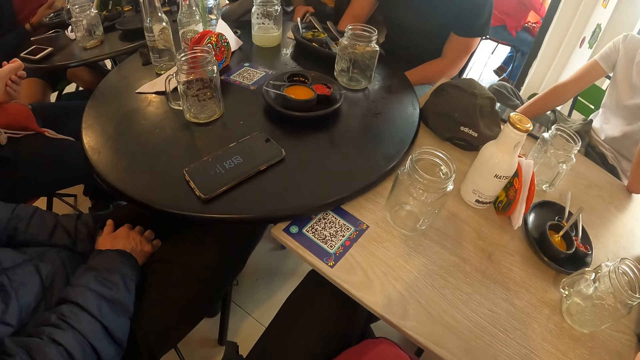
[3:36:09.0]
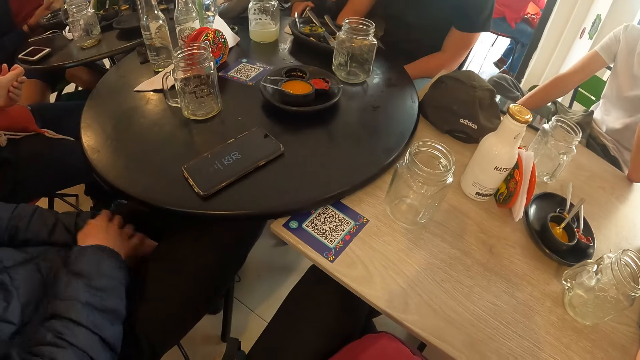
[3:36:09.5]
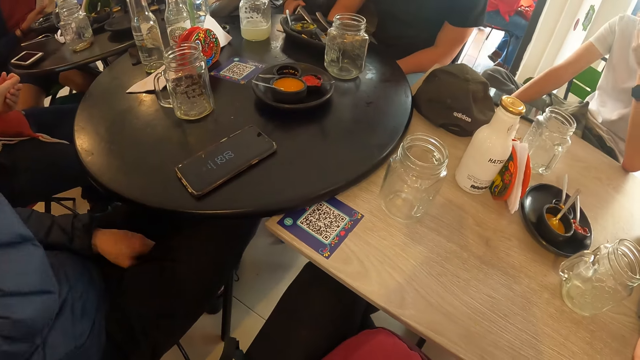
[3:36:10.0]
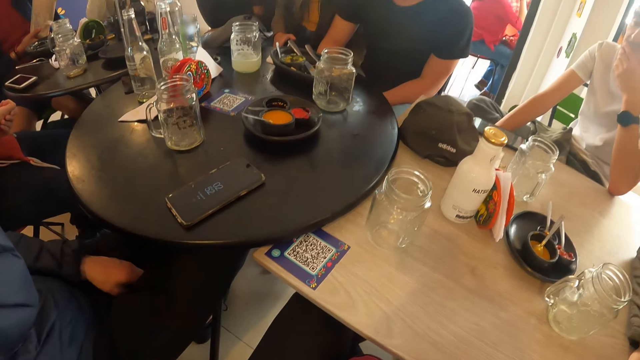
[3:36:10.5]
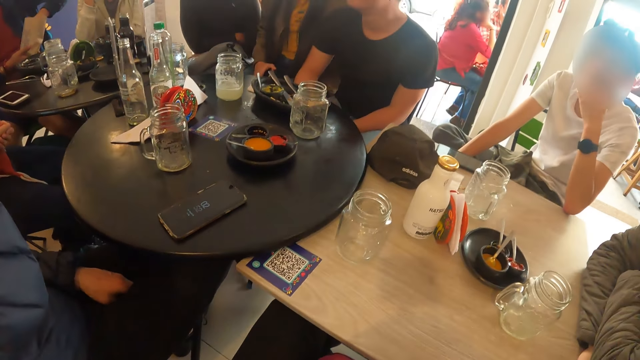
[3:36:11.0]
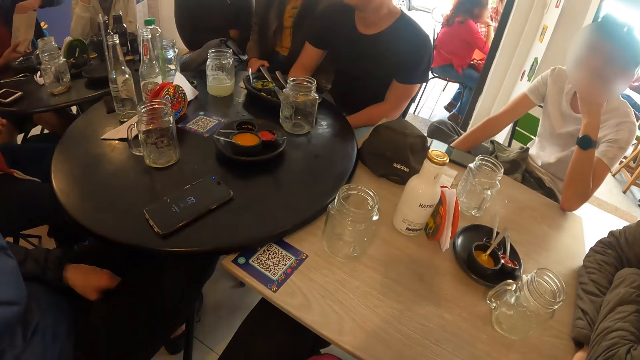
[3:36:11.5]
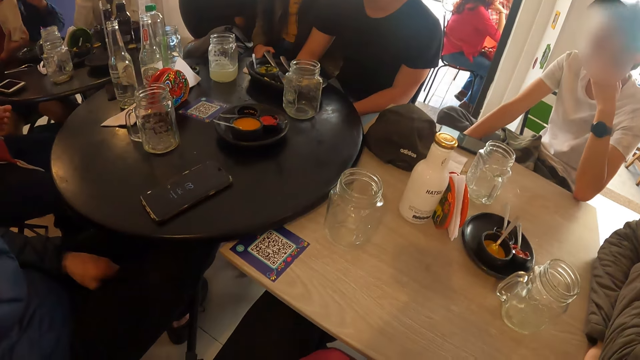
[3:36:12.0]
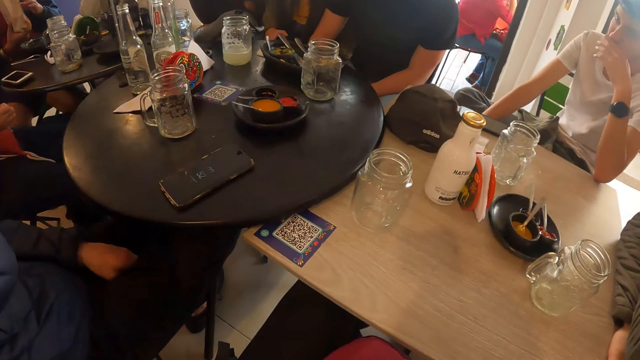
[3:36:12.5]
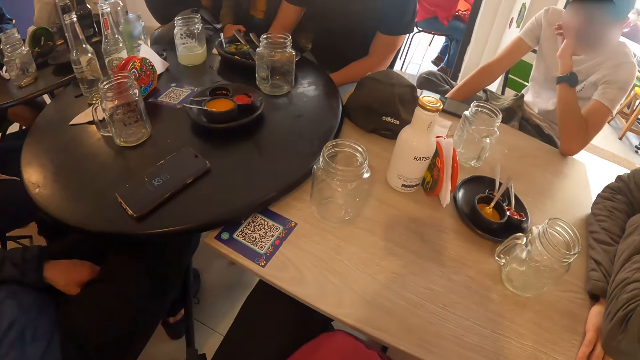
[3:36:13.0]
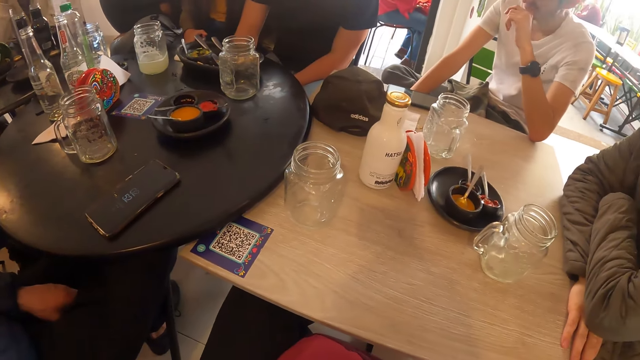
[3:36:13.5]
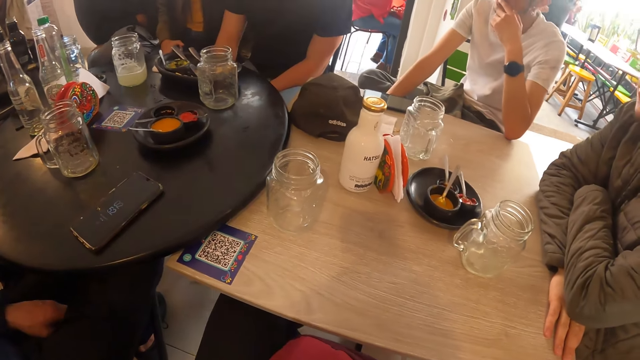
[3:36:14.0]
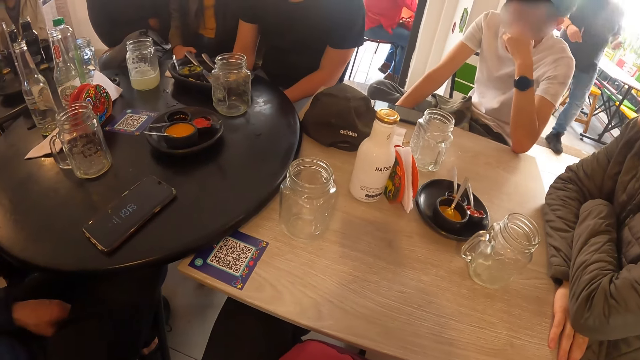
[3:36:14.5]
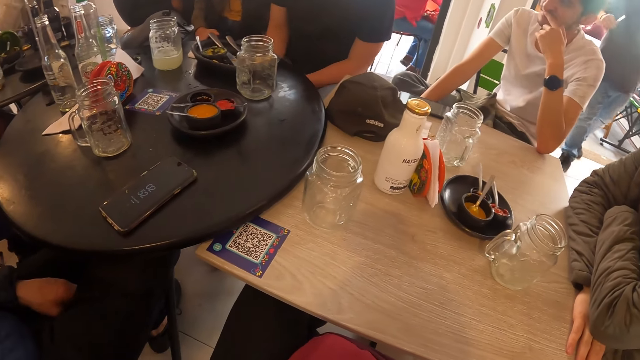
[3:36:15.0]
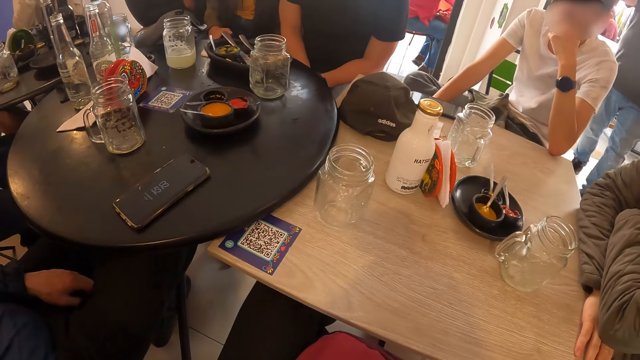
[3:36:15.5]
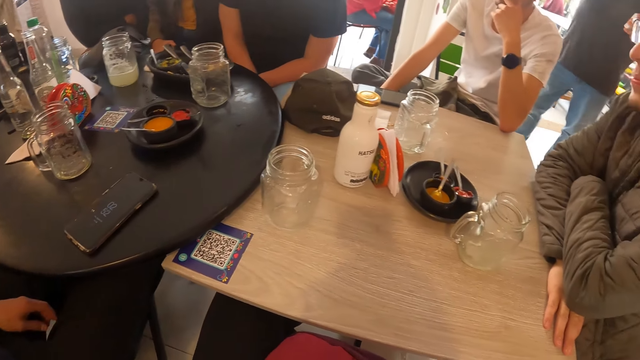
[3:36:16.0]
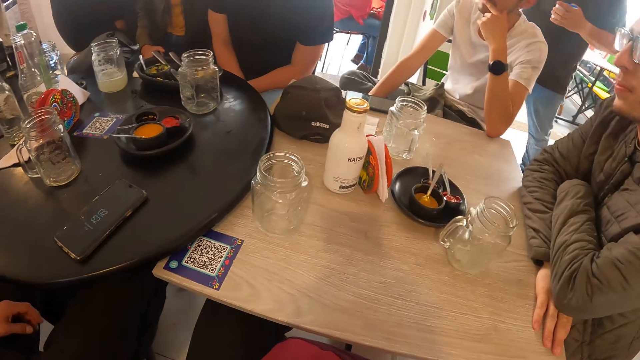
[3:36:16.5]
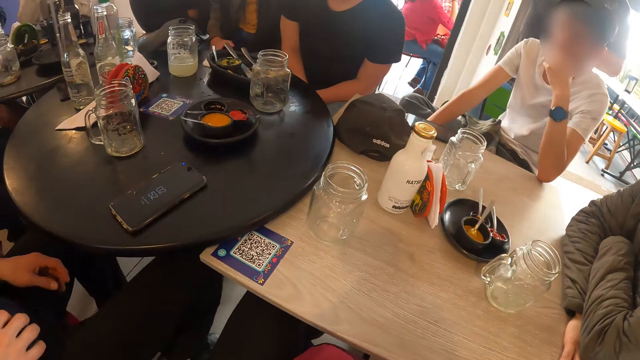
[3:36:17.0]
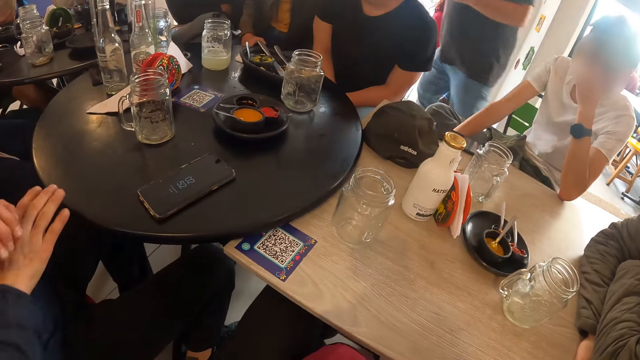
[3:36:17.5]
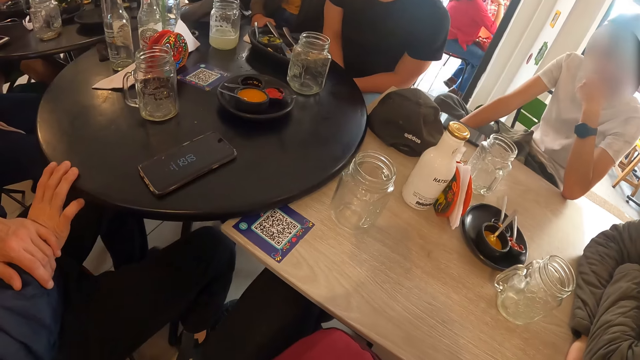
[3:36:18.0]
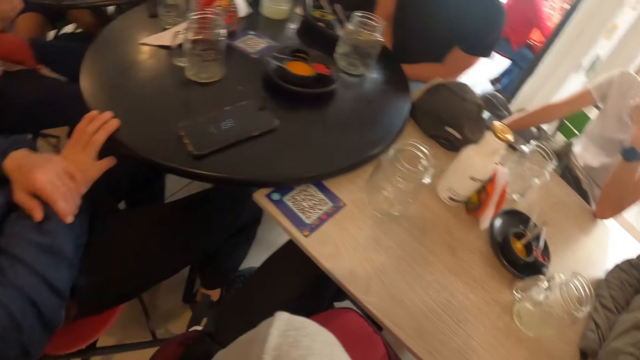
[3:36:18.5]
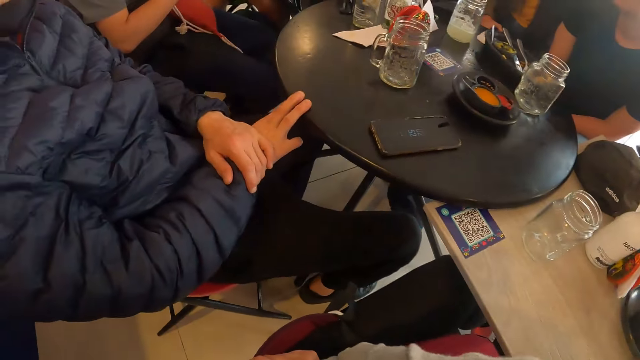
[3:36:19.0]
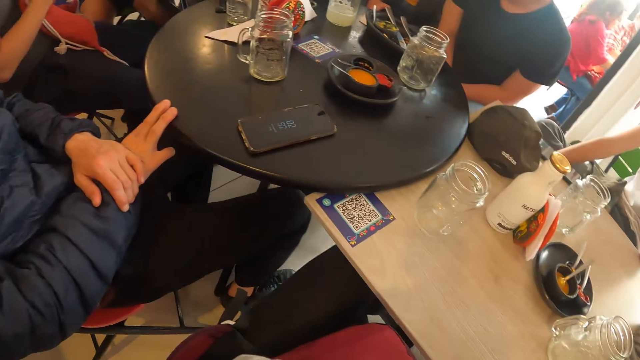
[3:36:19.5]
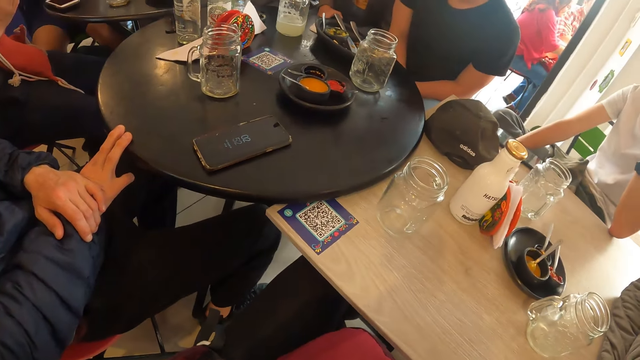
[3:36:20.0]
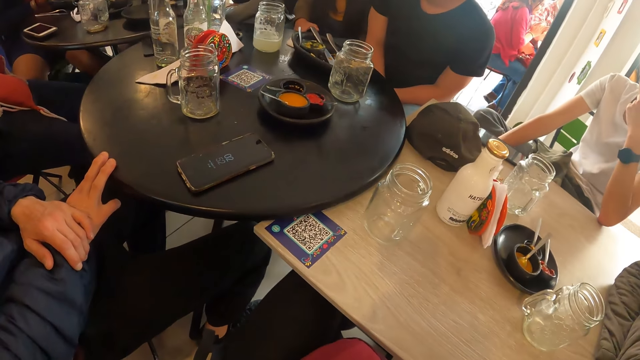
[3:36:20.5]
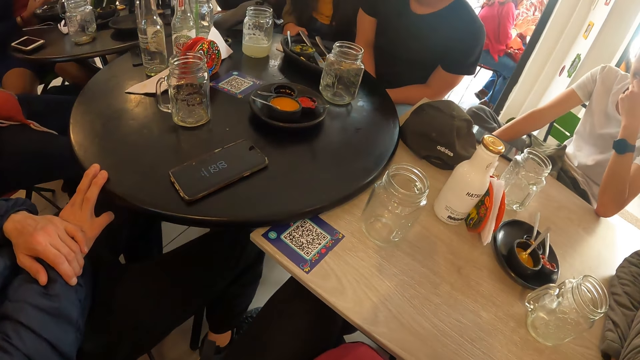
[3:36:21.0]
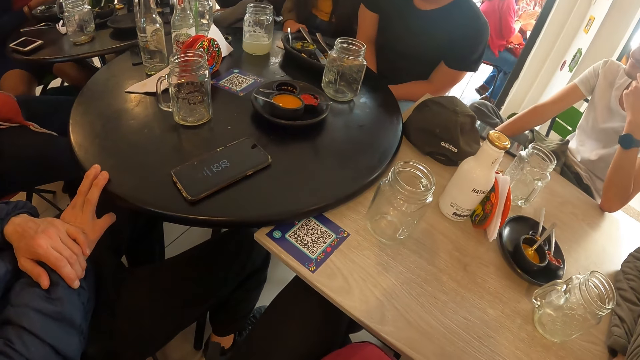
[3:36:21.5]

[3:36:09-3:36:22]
The camera wearer looks at the table. A man places his left hand on his right hand. The man places his right hand on the table.

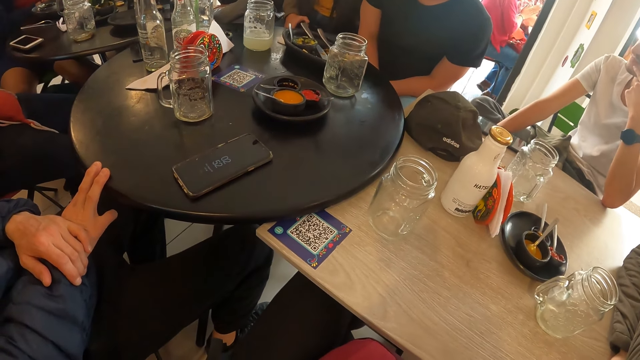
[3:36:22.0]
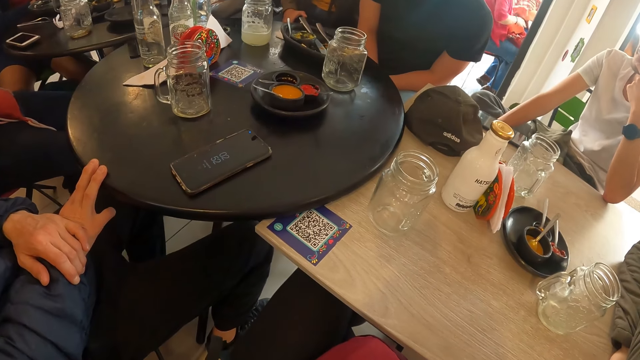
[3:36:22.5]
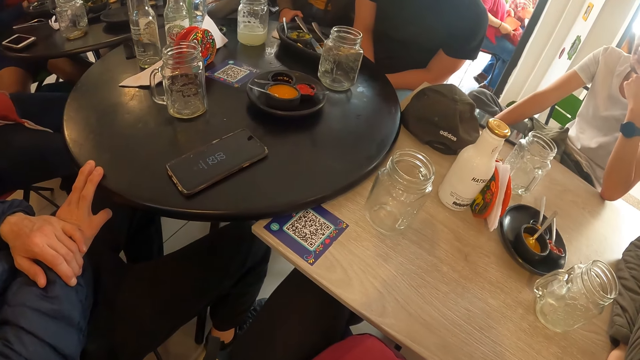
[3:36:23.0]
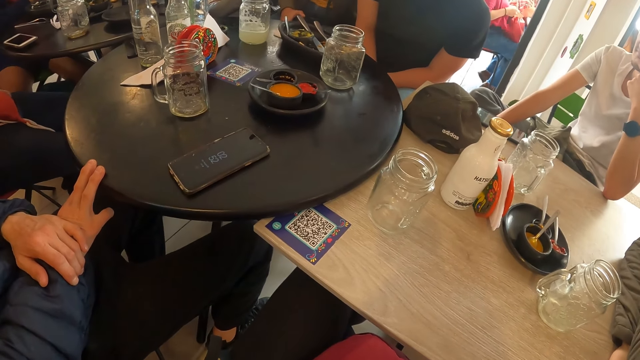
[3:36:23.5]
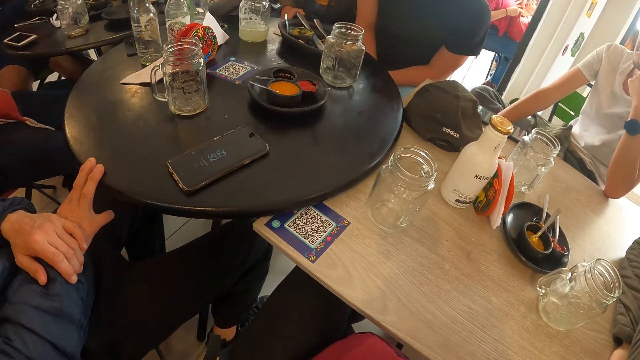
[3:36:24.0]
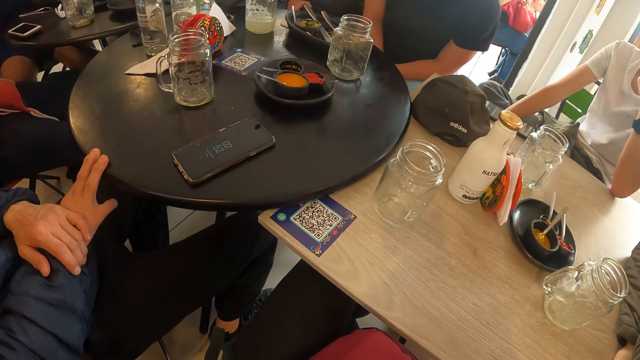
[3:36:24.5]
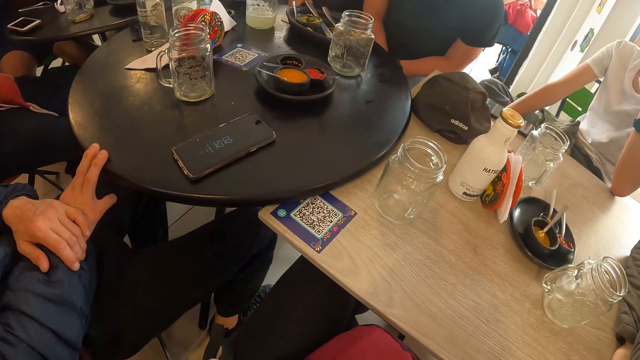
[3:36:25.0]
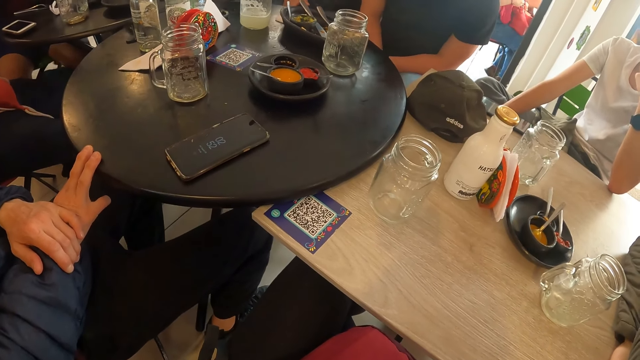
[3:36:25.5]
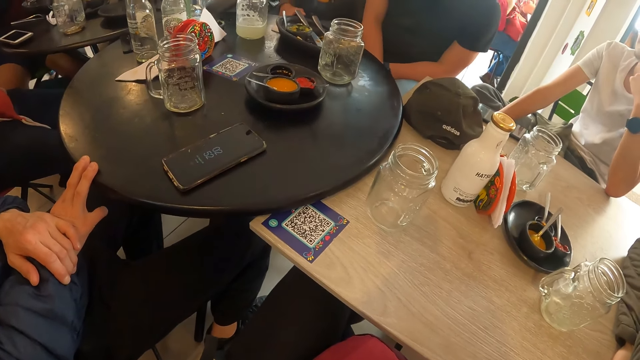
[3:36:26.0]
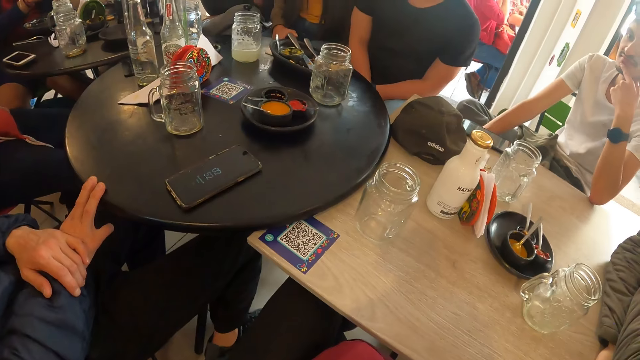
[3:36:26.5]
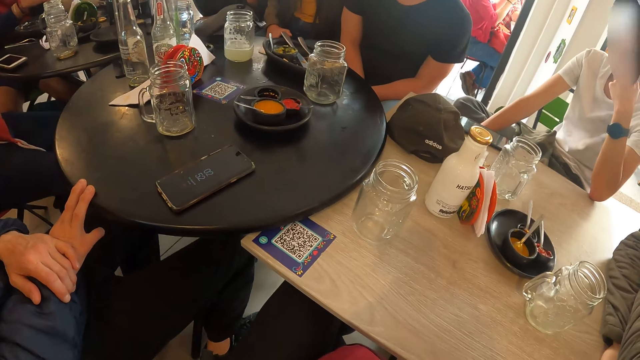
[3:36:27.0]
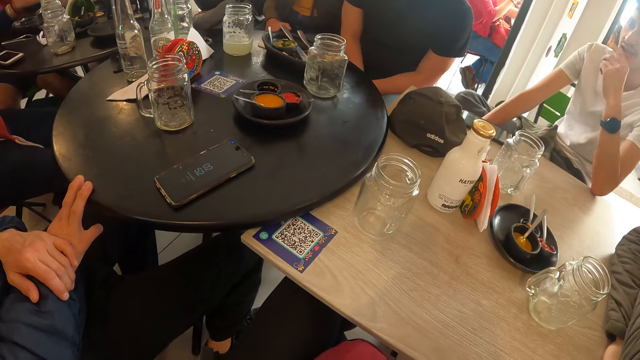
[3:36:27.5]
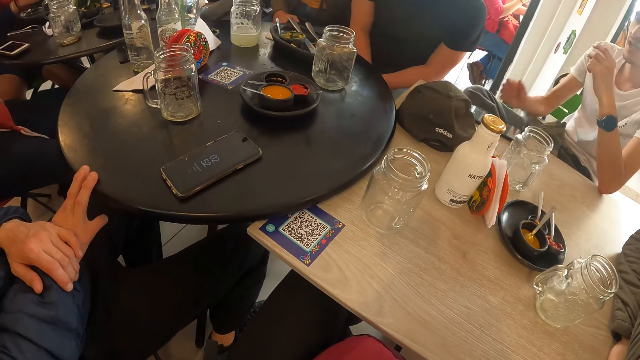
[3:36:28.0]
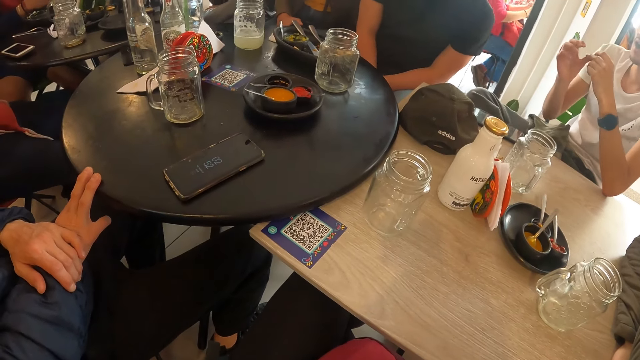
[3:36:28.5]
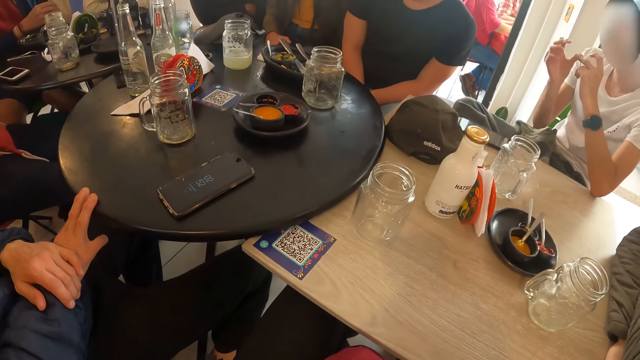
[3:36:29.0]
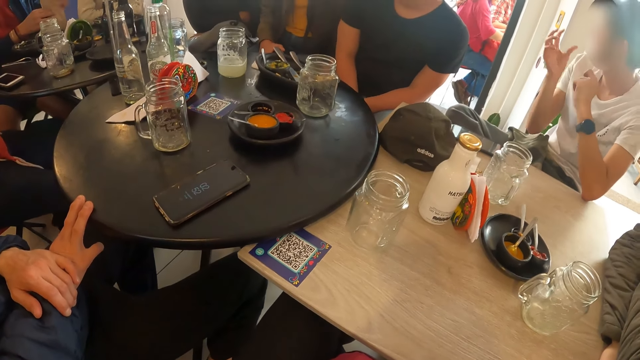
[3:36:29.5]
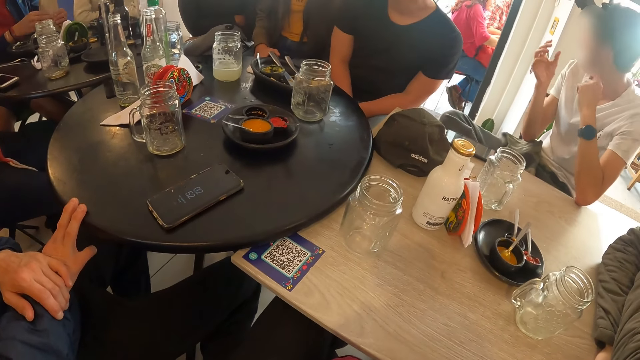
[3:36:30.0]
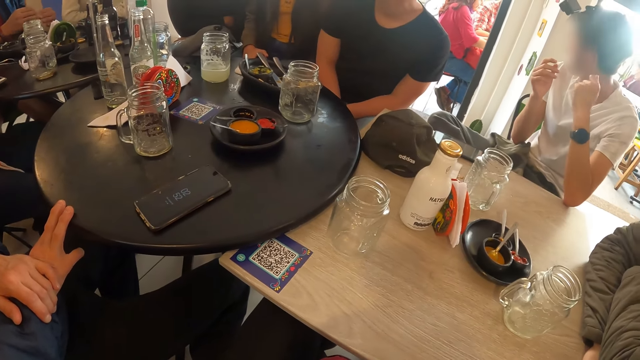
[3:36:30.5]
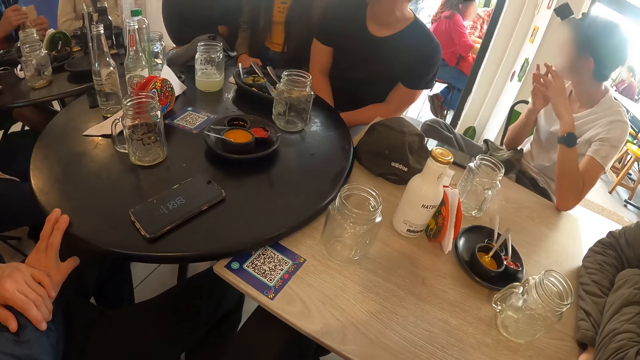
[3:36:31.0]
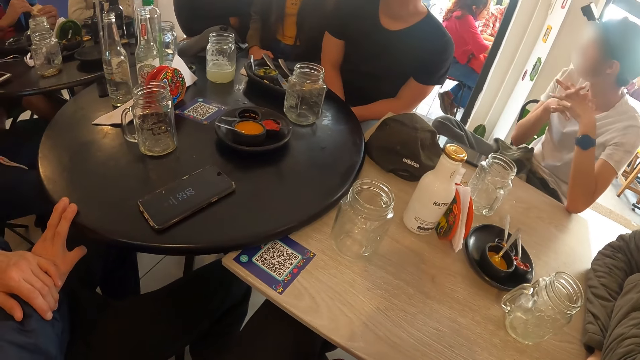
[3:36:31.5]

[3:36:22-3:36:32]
The man flicks his left hand with his right hand.
